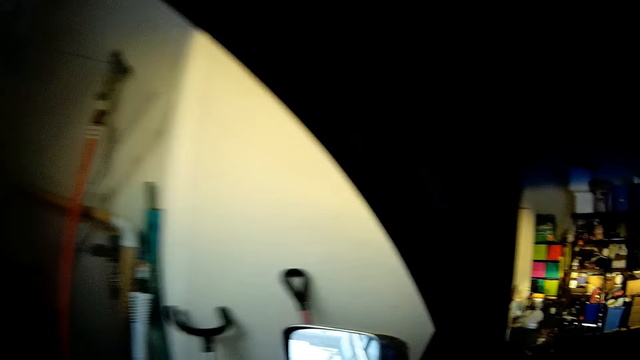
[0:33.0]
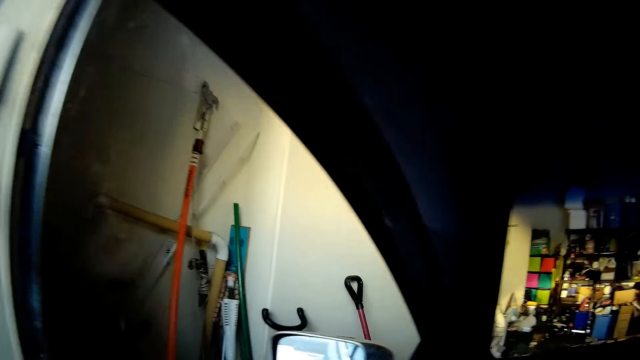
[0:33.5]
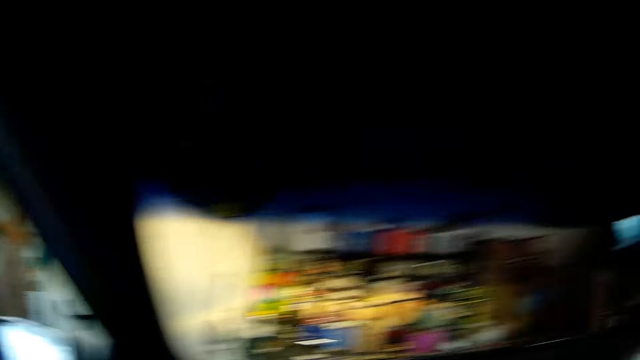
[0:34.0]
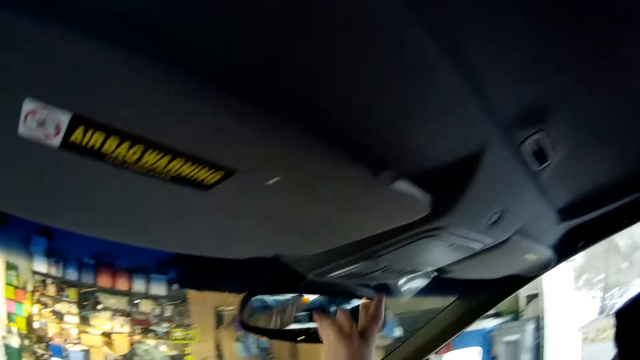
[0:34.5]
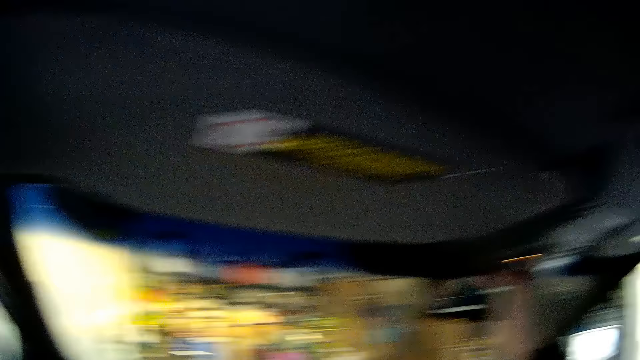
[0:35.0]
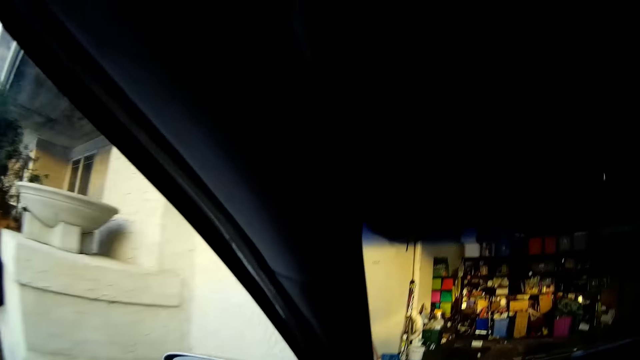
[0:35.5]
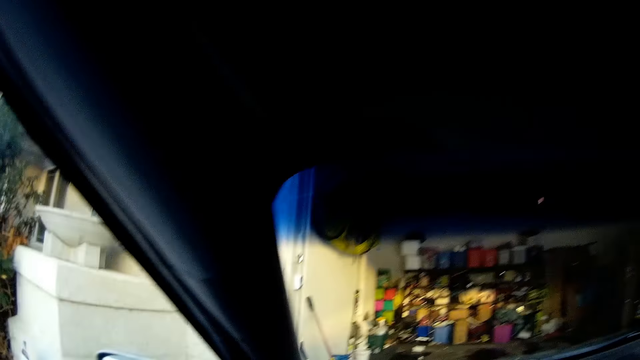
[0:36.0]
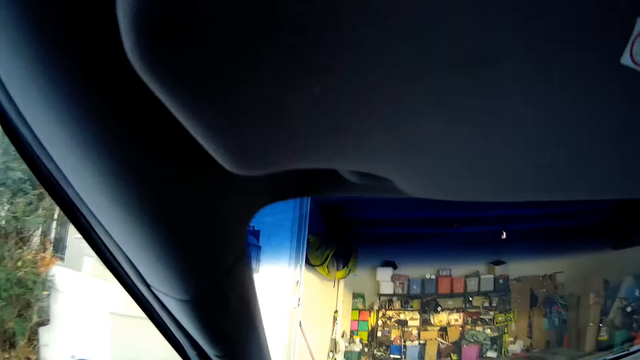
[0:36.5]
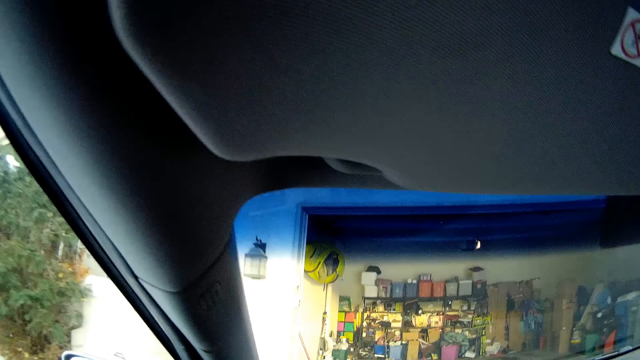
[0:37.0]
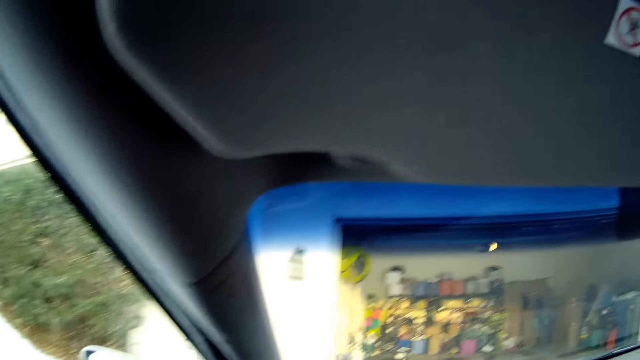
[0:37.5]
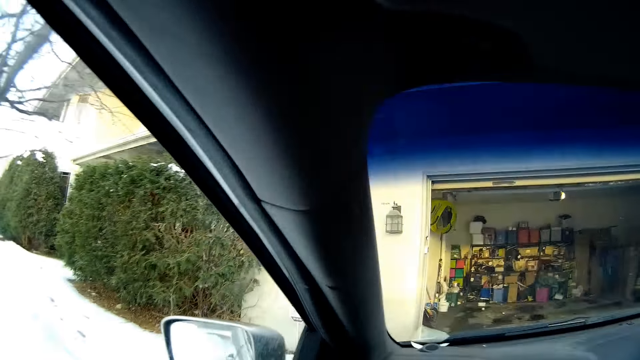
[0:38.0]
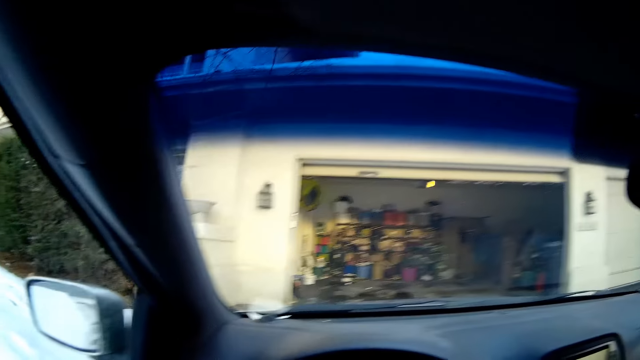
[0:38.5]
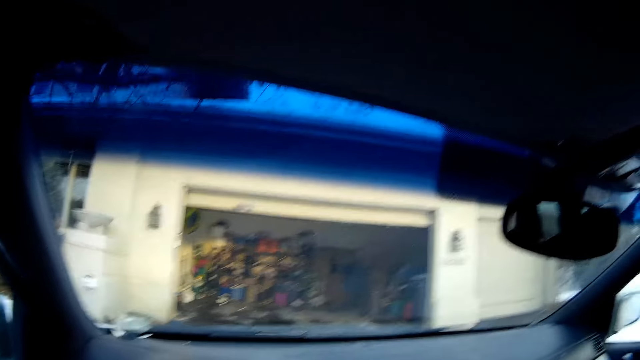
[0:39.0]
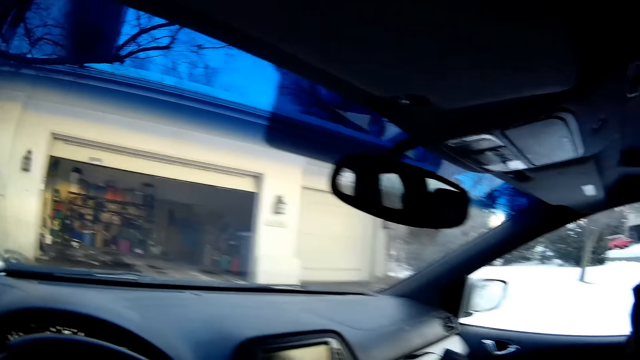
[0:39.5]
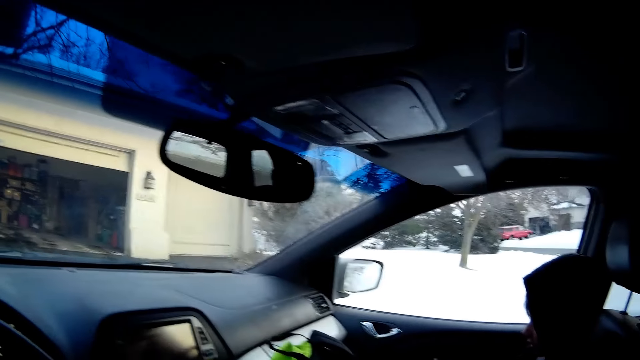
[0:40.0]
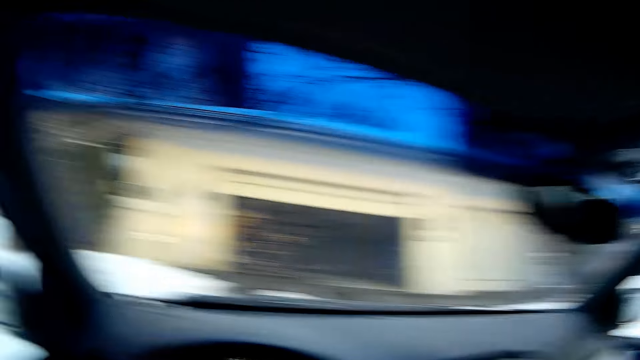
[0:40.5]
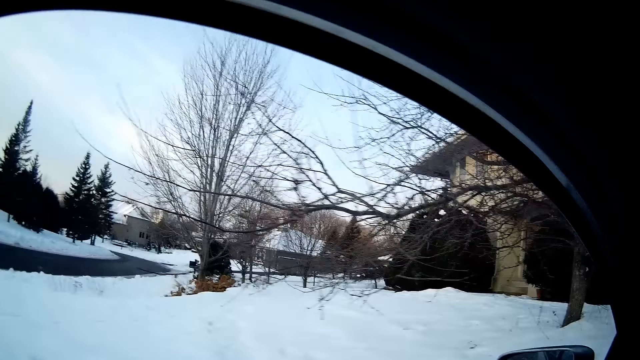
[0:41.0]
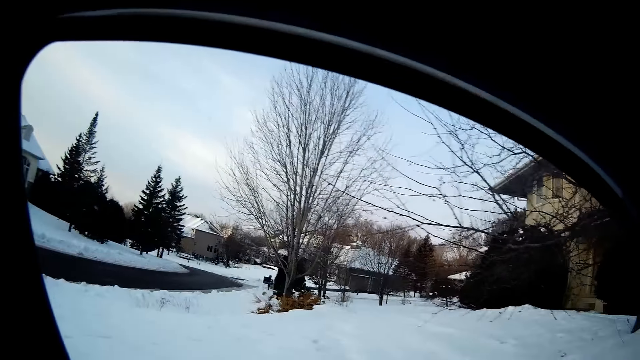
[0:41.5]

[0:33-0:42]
The camera wearer switches off the car light. They drive the car.

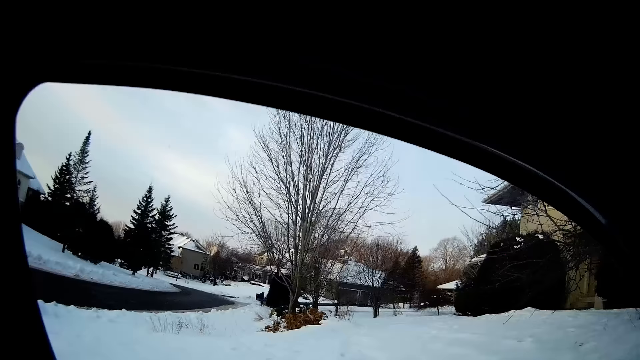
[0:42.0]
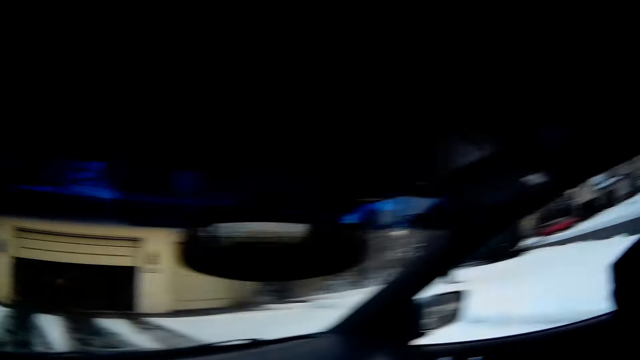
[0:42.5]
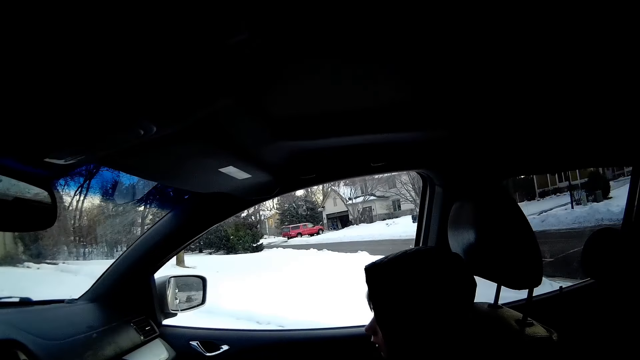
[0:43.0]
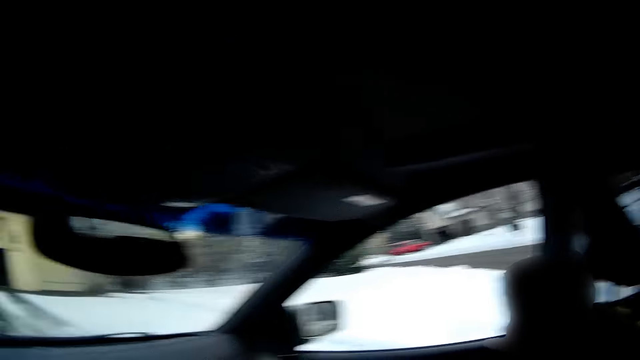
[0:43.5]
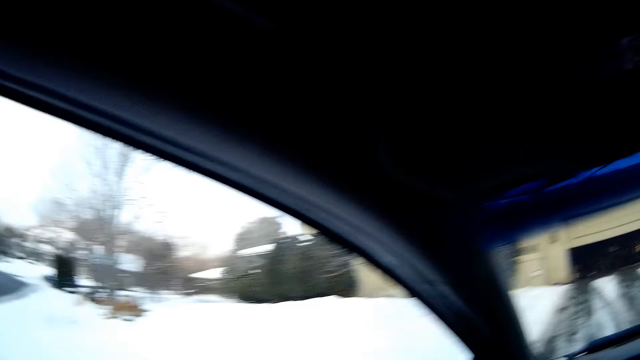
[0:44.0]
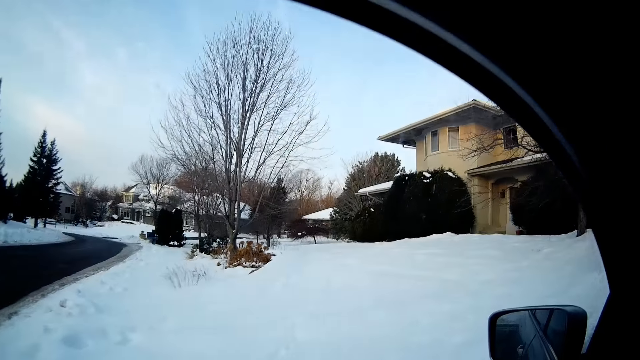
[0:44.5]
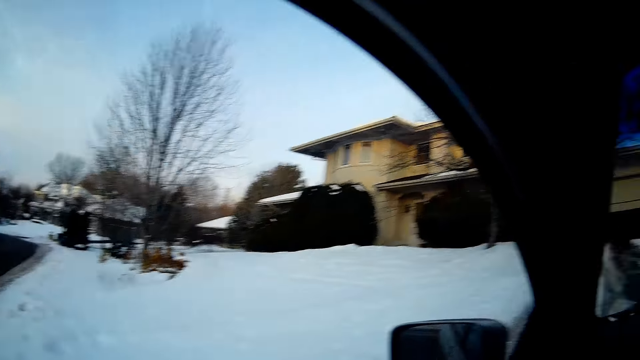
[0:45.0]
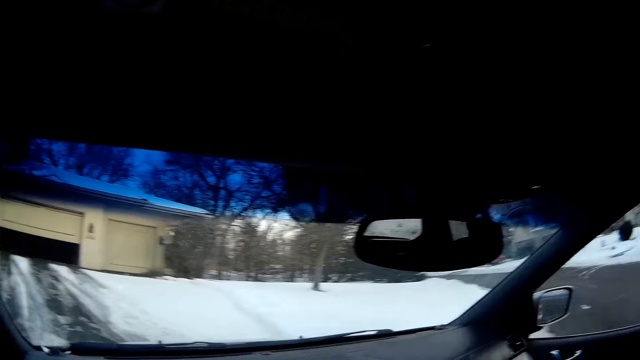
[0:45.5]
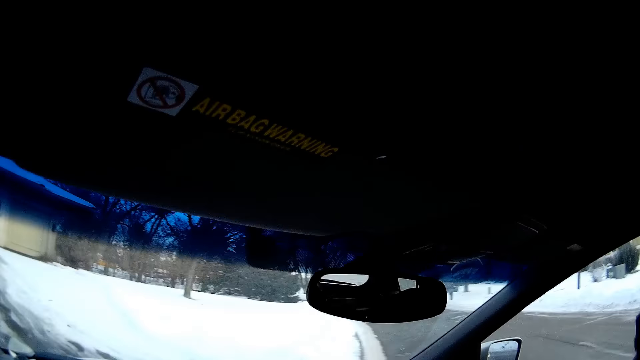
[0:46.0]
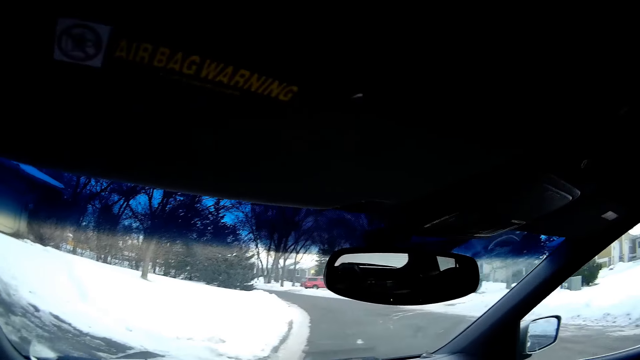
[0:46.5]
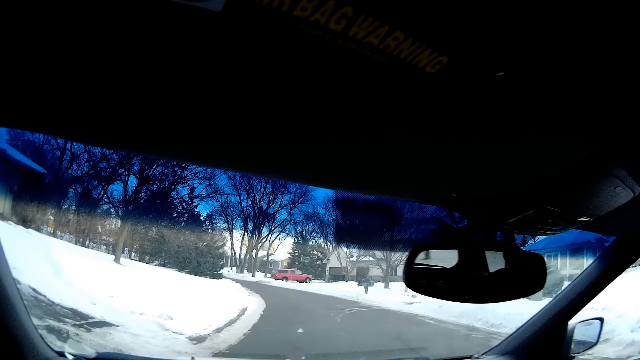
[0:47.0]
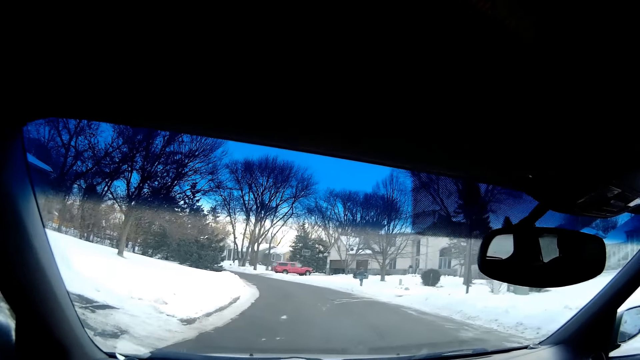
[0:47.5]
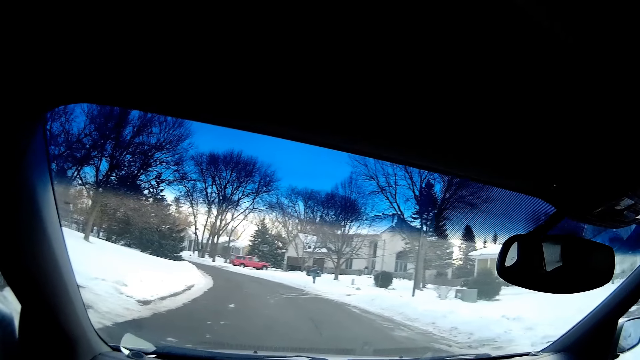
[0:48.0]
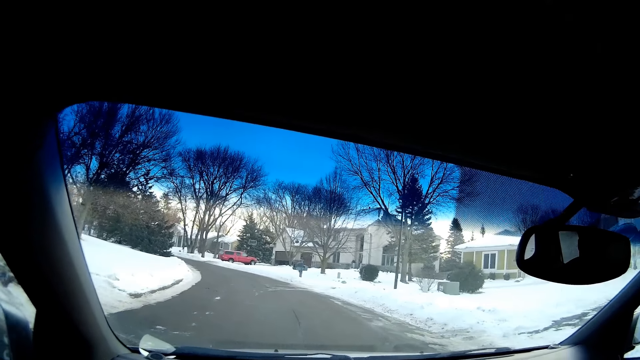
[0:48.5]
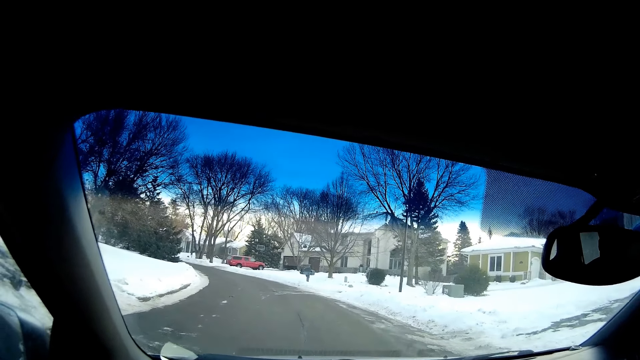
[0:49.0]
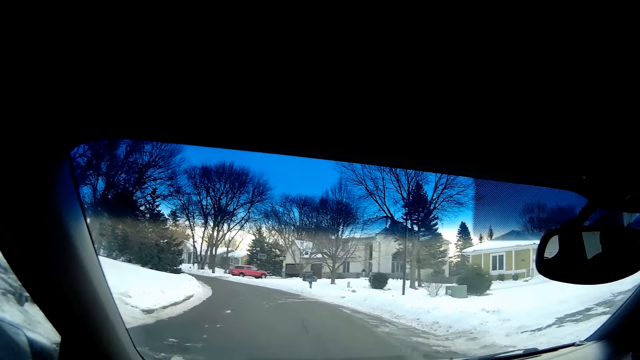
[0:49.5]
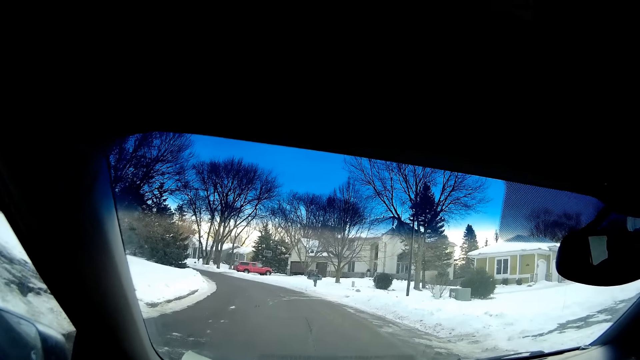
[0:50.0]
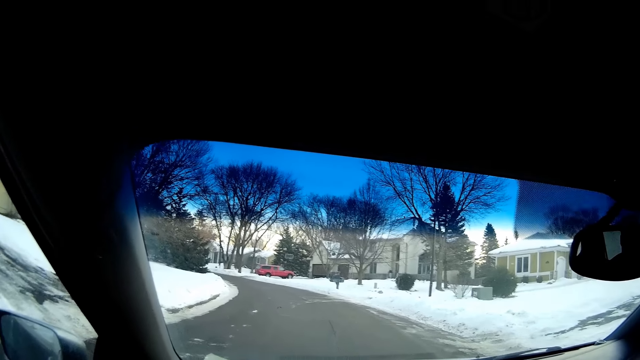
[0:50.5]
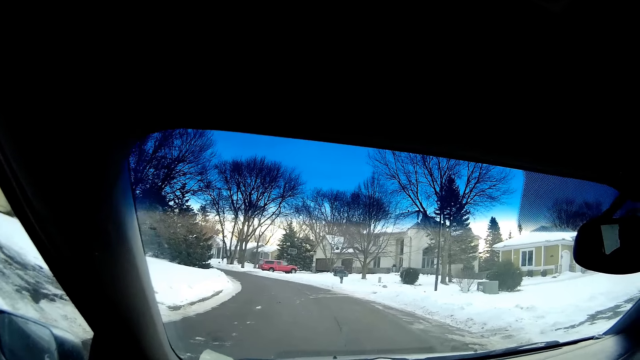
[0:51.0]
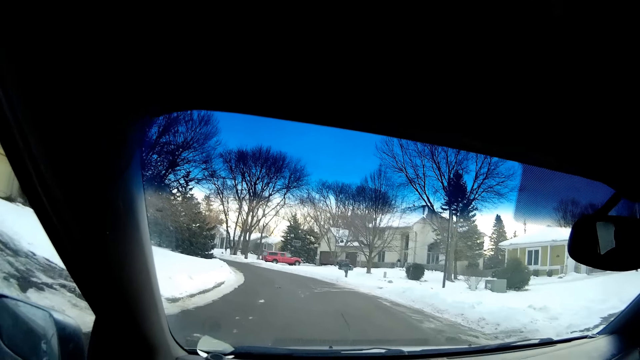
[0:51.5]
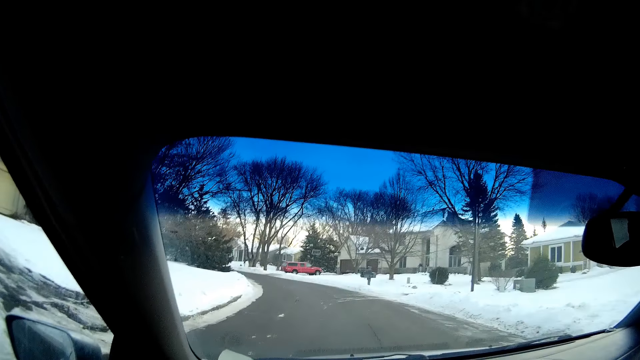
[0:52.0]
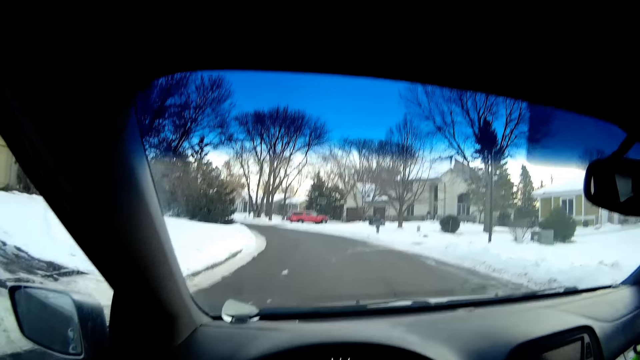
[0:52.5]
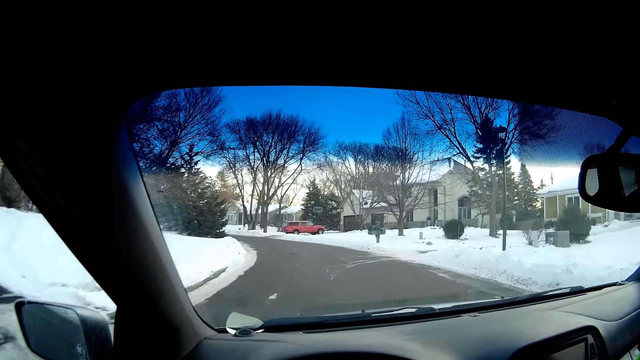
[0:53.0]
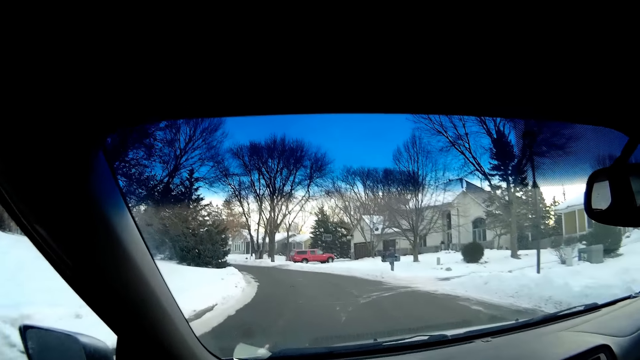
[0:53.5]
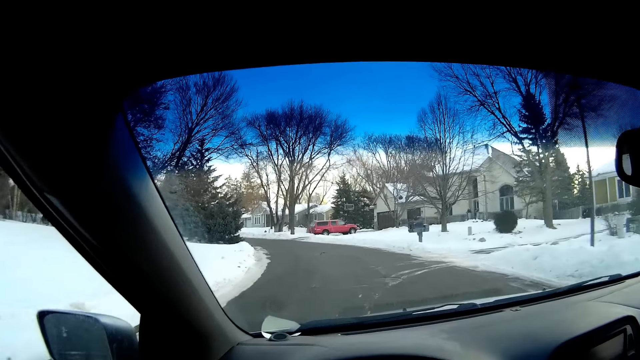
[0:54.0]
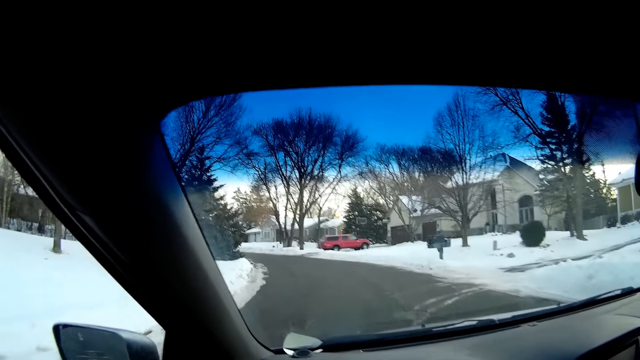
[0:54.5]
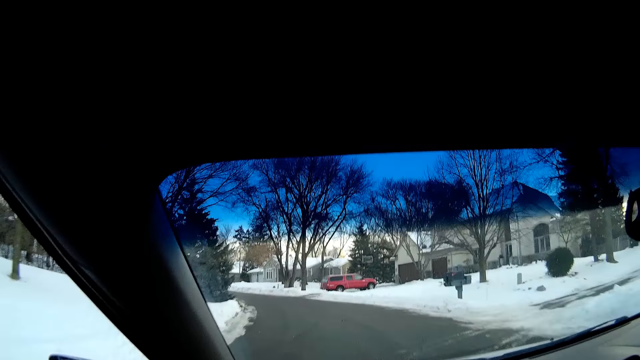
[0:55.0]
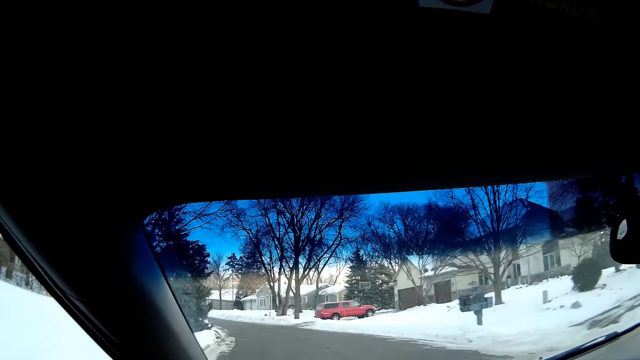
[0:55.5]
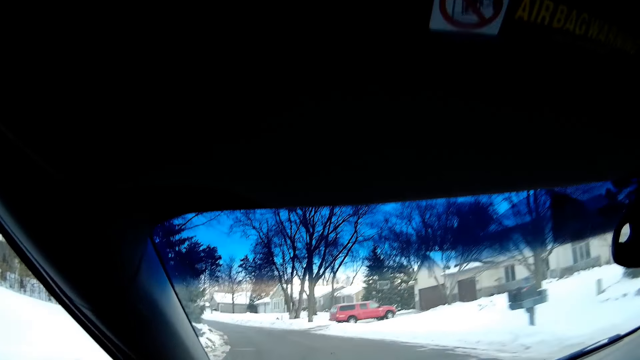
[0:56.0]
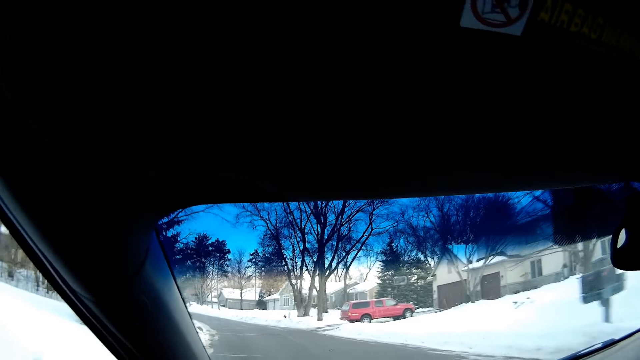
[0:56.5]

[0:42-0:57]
The camera wearer looks around.
